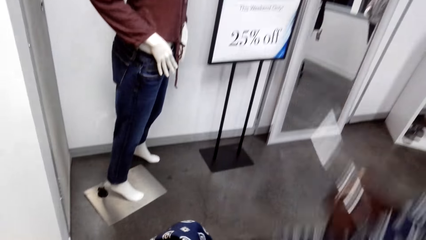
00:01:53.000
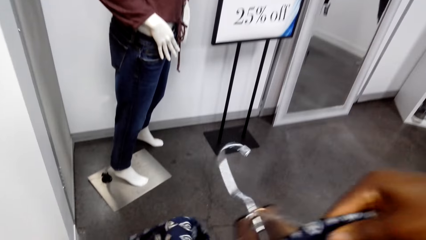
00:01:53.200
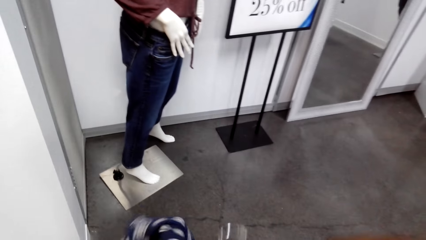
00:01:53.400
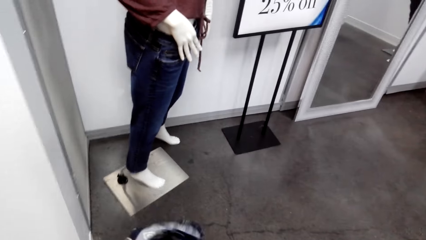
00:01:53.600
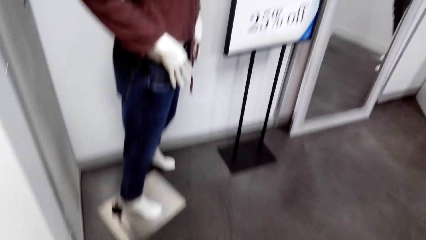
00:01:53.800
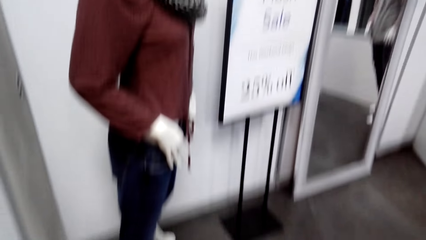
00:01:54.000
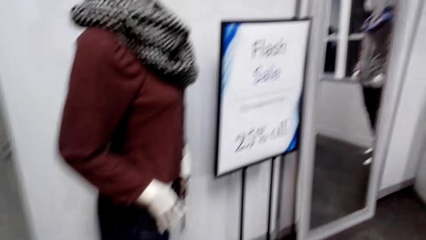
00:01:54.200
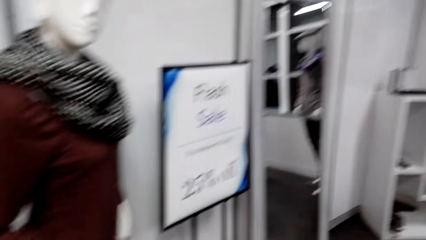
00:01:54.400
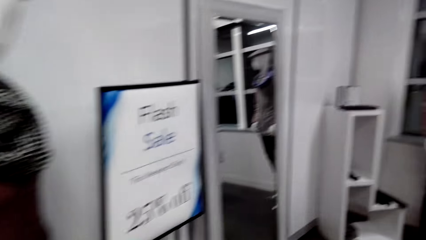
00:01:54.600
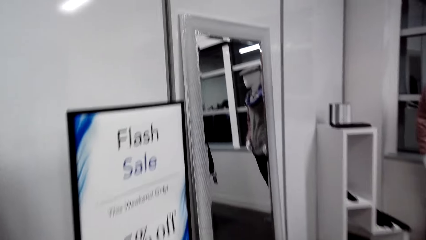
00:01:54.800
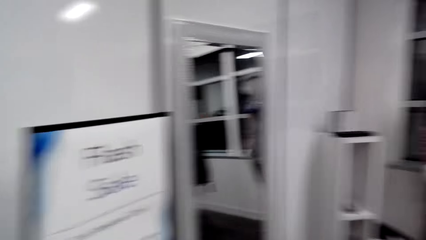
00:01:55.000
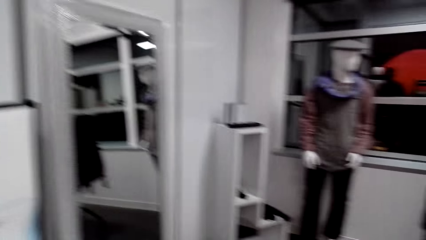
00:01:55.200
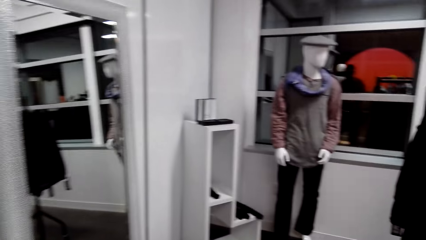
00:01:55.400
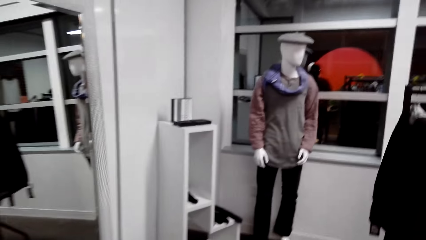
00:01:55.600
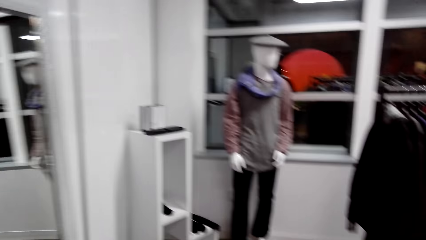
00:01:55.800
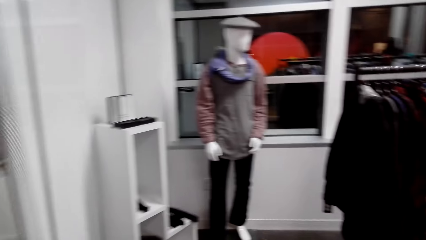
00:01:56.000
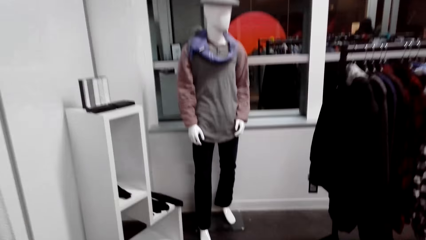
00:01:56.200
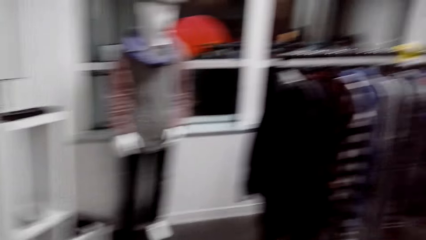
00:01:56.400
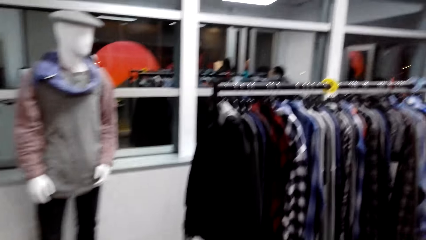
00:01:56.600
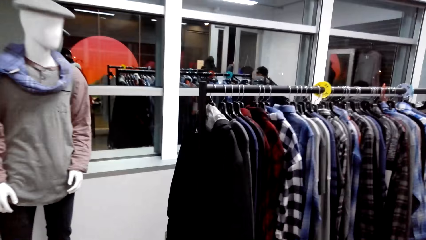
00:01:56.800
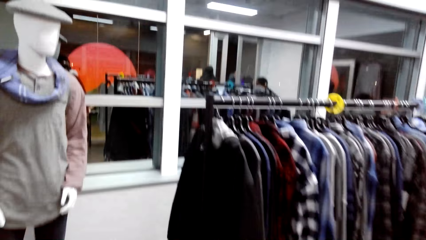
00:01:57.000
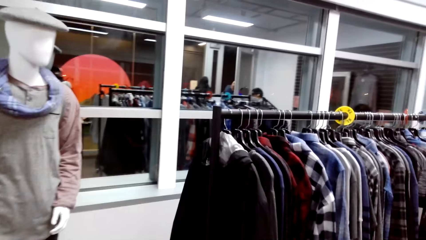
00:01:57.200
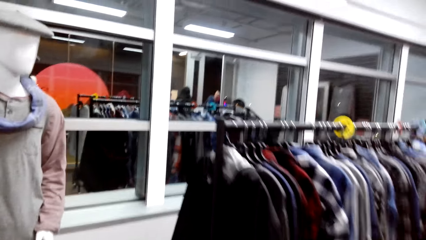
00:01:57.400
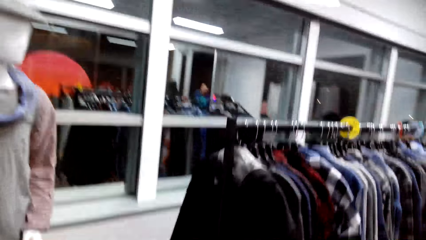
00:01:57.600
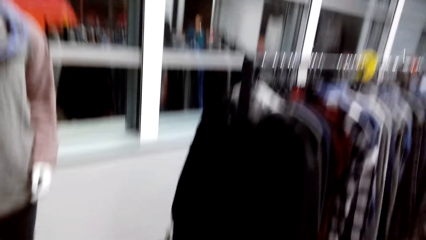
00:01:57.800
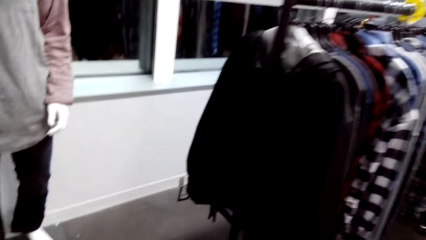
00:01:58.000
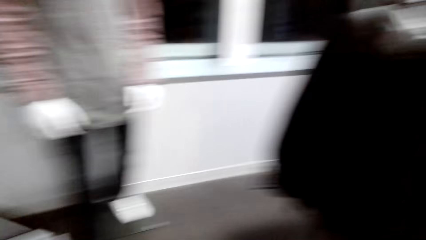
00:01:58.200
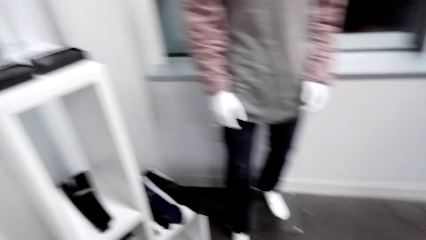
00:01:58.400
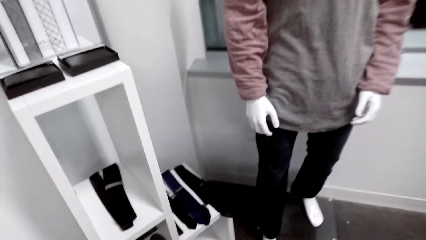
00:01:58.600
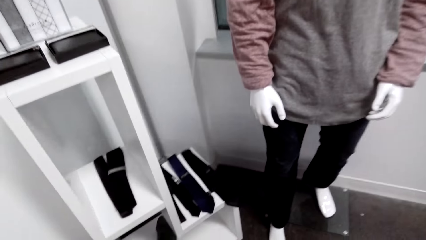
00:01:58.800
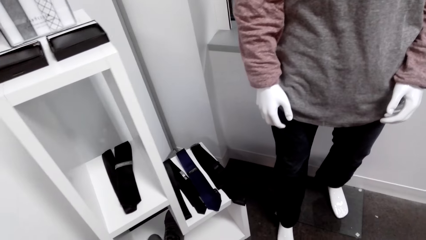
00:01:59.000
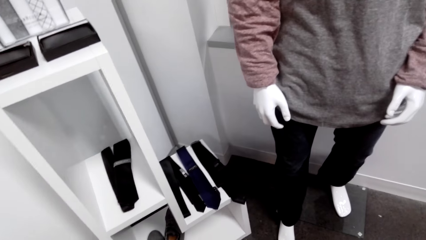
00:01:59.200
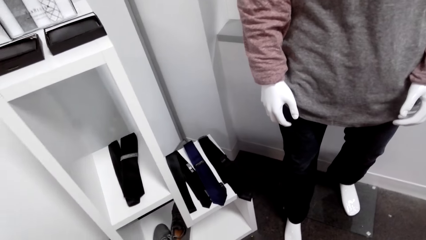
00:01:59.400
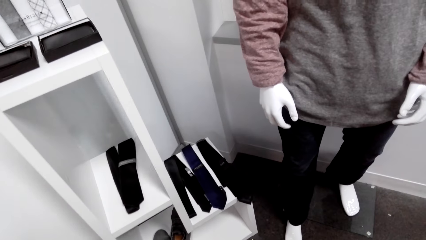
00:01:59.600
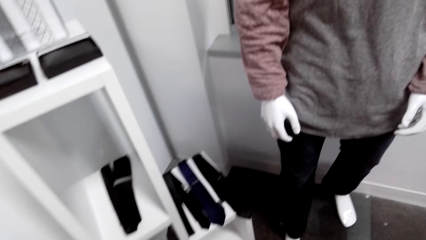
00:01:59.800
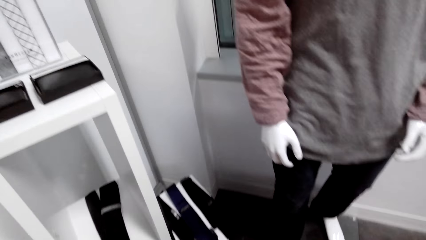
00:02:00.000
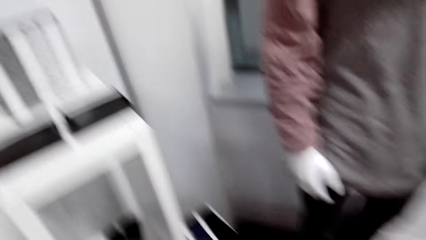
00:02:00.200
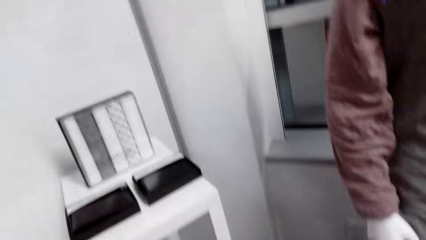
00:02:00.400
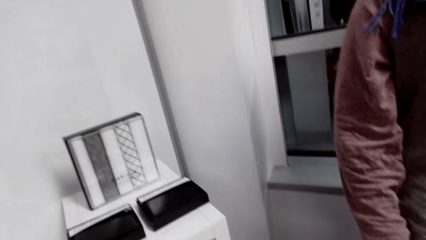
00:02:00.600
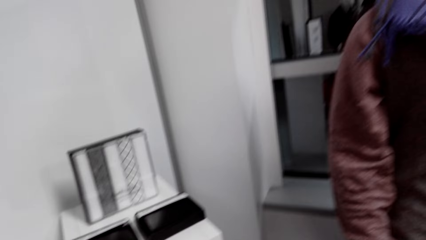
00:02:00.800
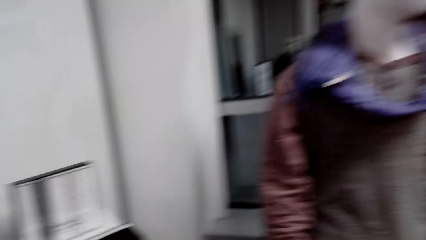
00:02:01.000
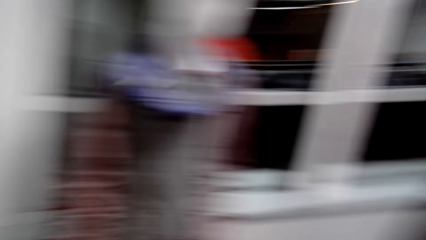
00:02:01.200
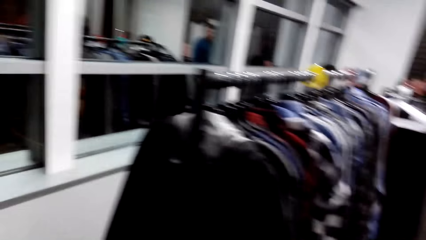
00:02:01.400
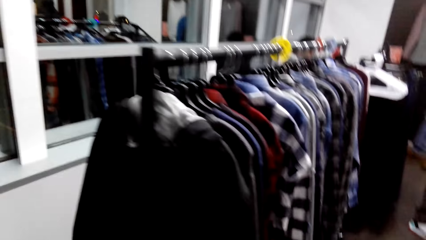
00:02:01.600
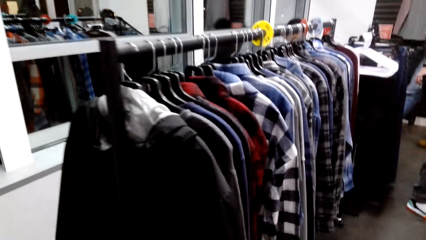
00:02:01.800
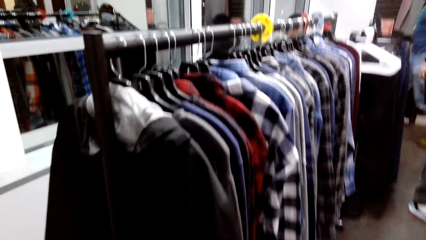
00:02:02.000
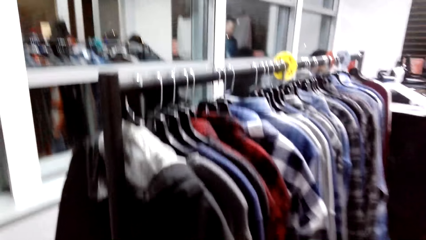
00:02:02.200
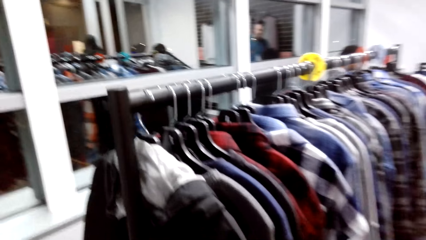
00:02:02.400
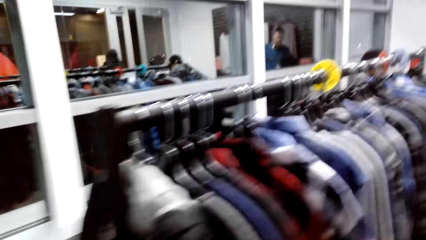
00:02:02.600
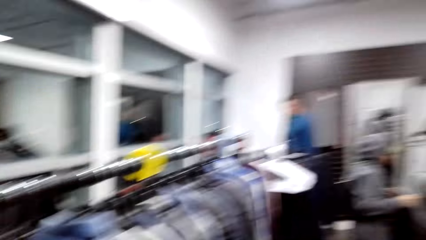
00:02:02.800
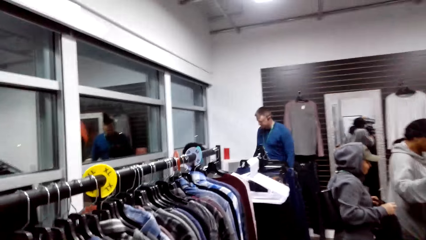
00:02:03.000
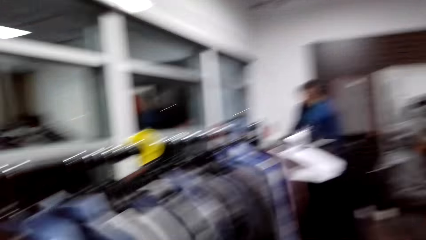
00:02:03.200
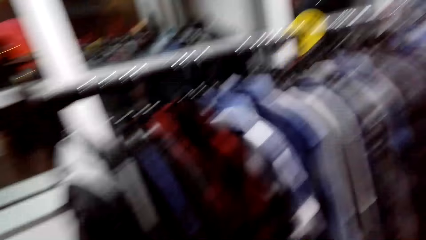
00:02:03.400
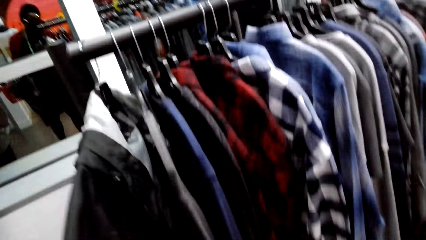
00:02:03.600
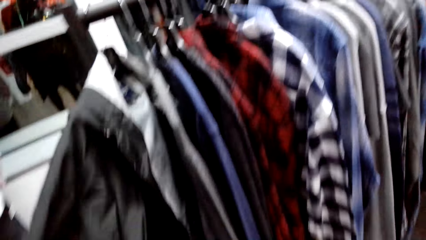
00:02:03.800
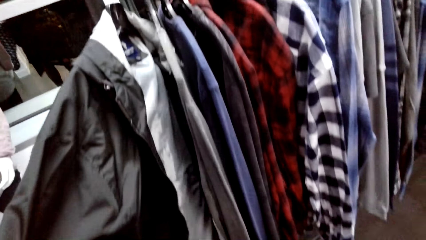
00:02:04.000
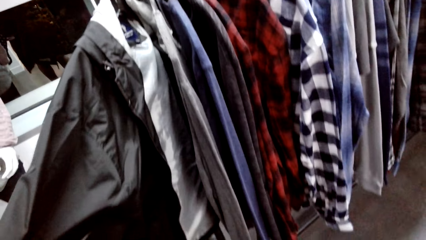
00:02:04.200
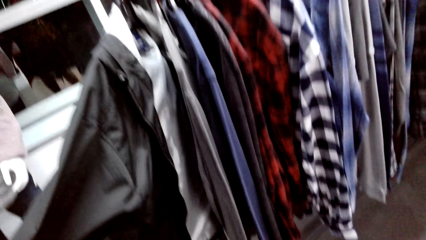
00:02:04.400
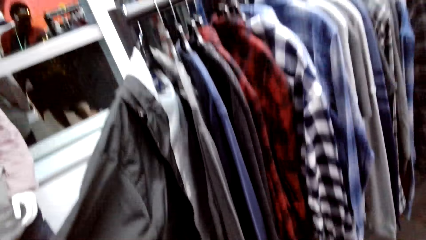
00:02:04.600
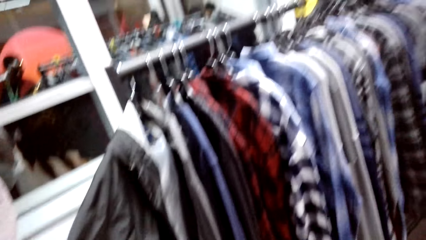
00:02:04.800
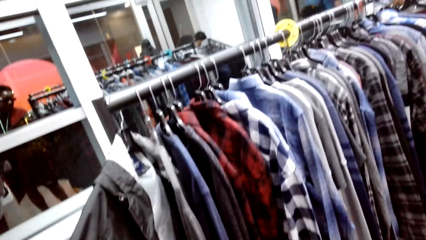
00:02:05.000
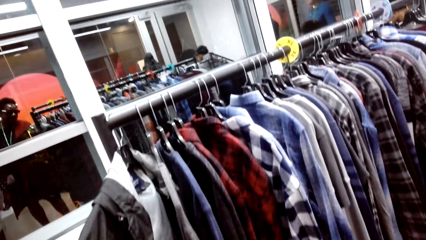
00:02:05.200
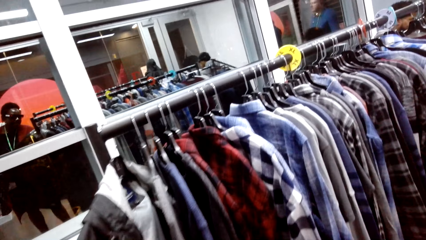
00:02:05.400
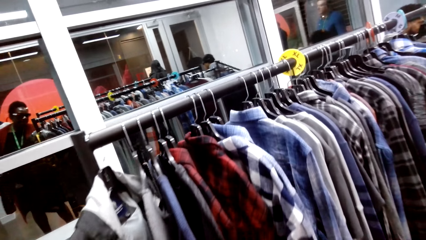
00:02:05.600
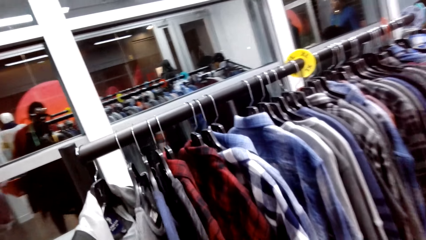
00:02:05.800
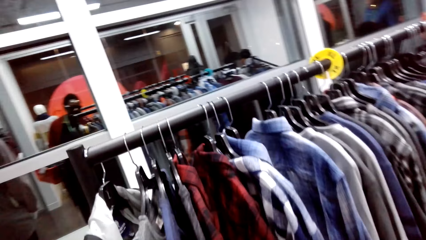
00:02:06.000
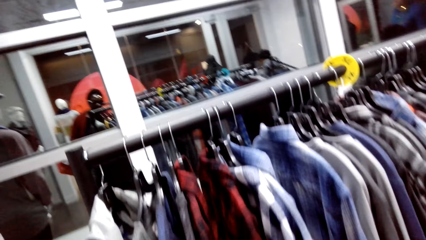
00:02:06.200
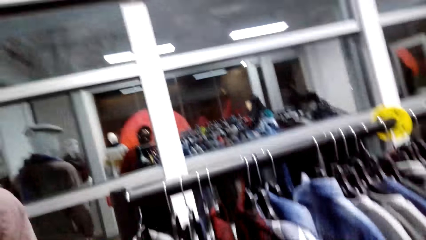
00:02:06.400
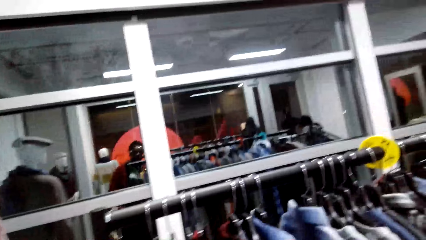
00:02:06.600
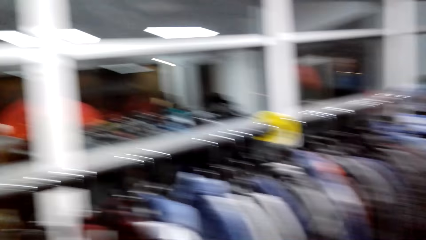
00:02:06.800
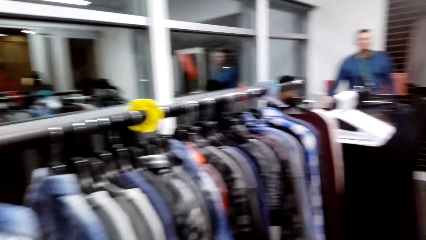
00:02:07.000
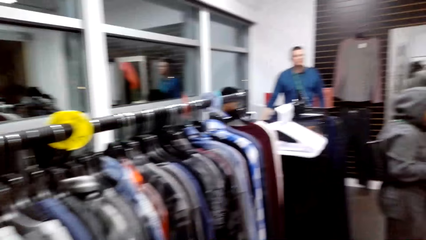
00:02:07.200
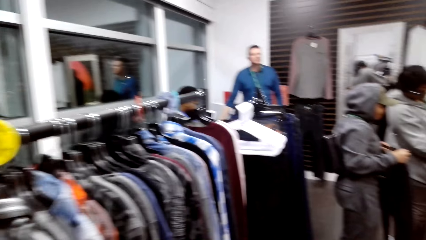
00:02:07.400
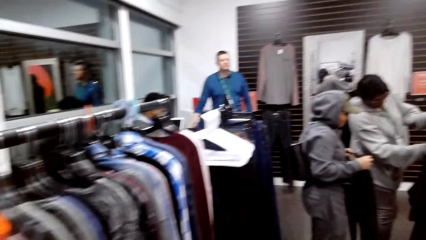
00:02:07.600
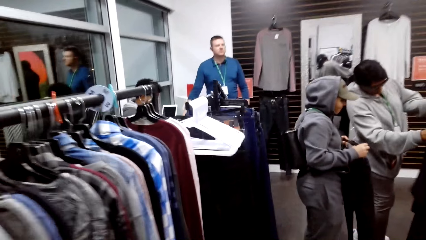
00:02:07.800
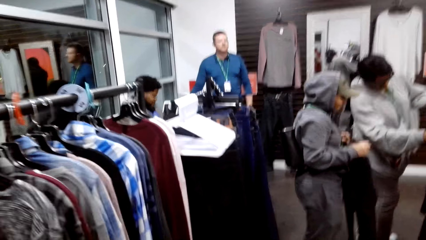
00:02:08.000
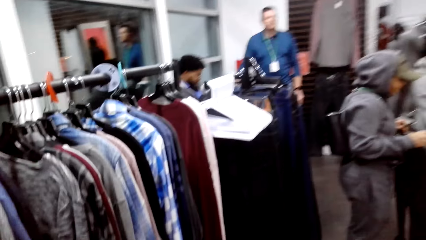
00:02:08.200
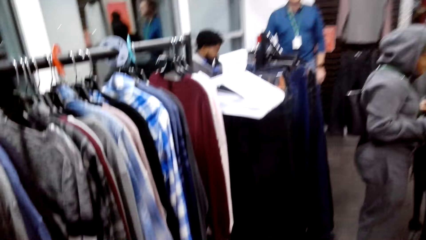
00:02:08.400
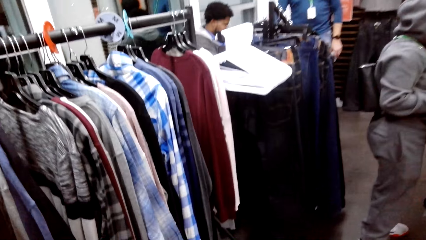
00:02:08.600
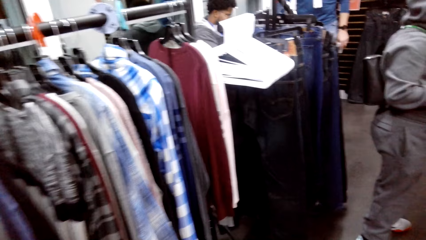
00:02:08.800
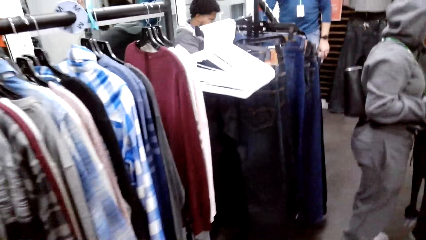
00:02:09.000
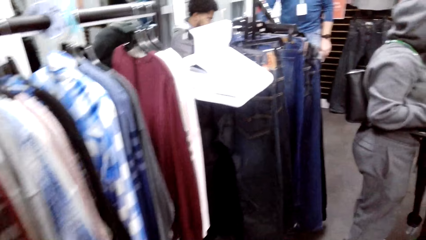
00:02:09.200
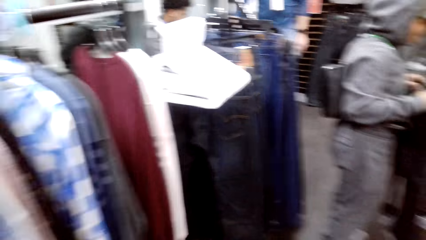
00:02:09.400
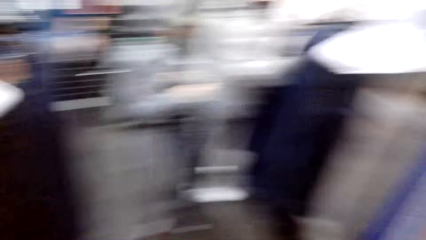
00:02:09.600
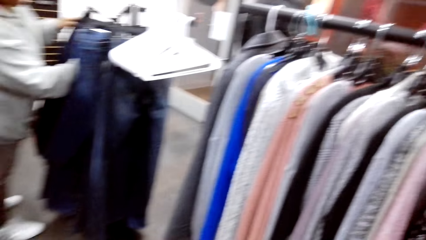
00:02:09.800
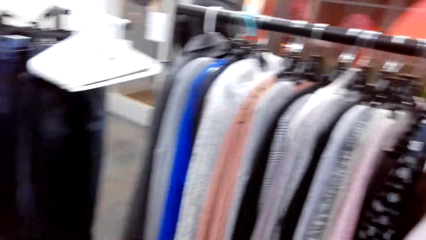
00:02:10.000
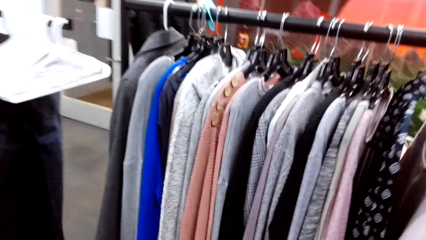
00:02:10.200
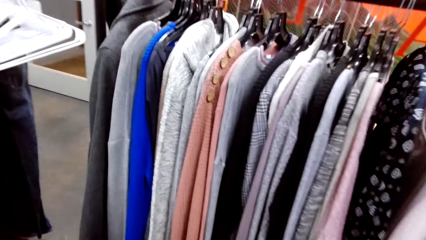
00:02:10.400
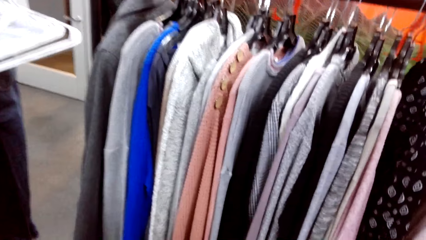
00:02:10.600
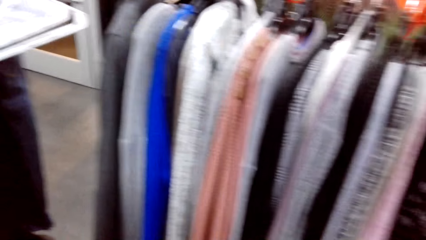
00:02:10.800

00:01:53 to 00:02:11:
The camera wearer puts the cloth in a bucket. They walk around. They look around. They walk around. They pull a jacket. They look at the jacket. They touch the jacket on the hanger. They walk around.
